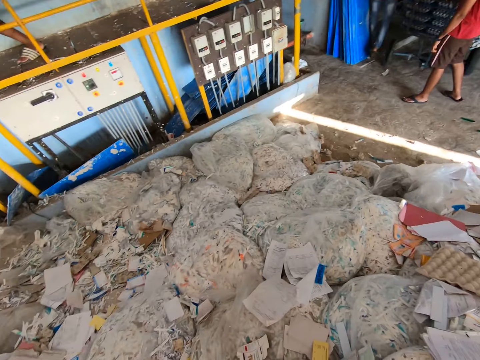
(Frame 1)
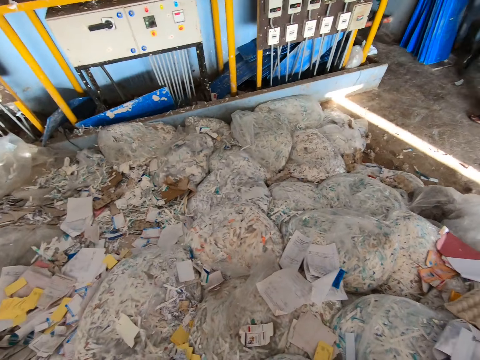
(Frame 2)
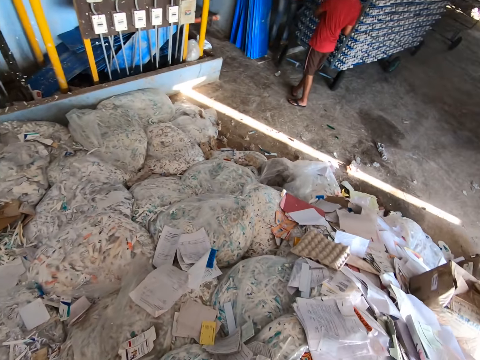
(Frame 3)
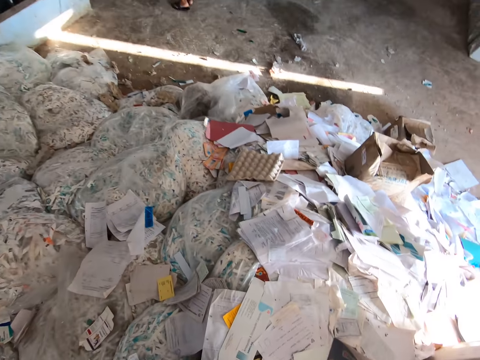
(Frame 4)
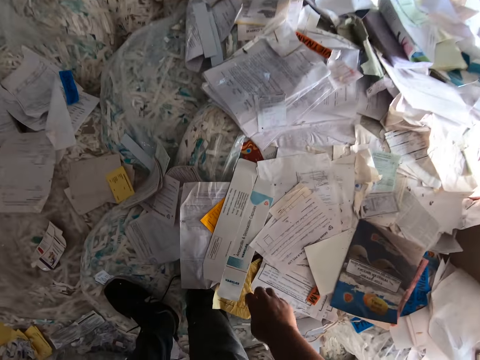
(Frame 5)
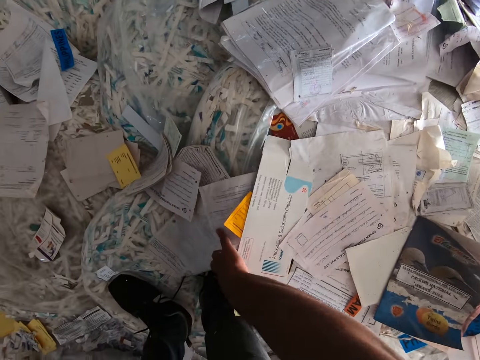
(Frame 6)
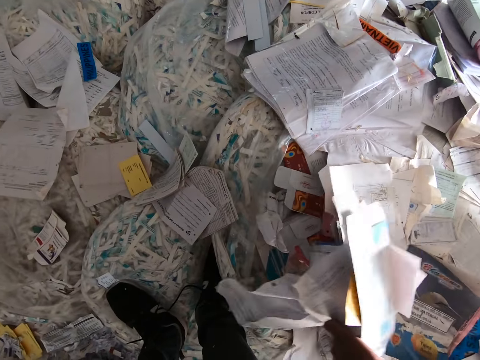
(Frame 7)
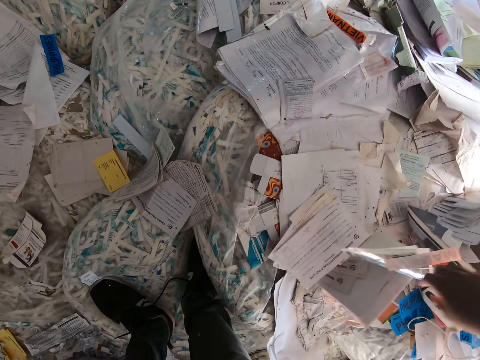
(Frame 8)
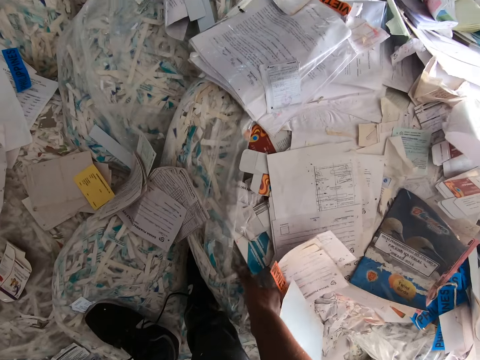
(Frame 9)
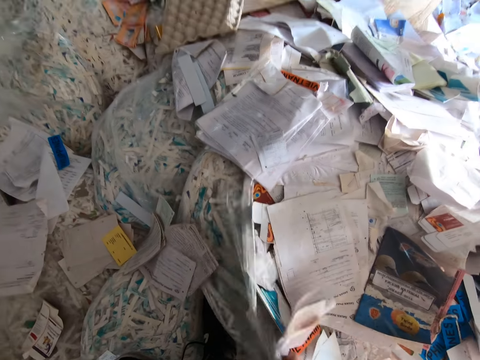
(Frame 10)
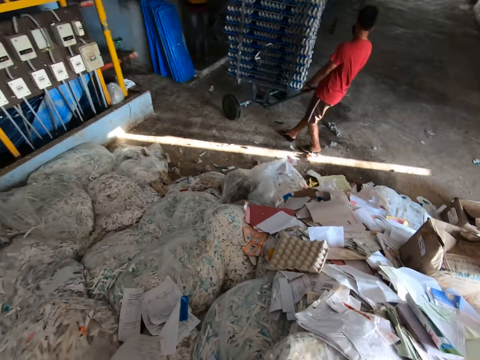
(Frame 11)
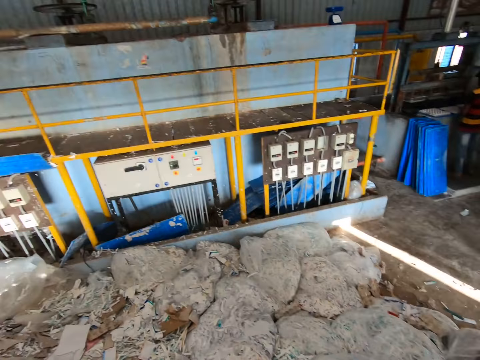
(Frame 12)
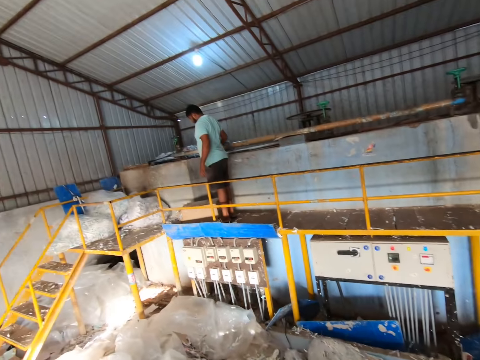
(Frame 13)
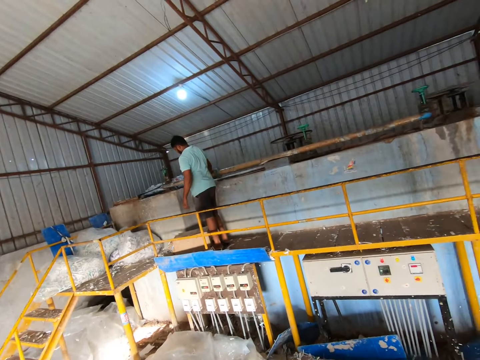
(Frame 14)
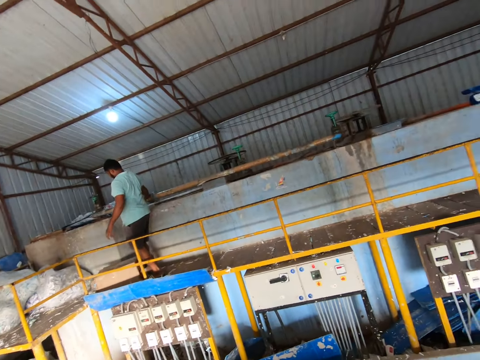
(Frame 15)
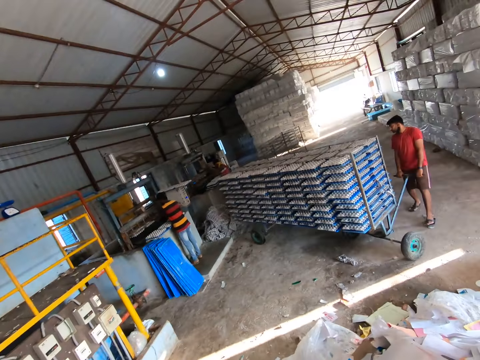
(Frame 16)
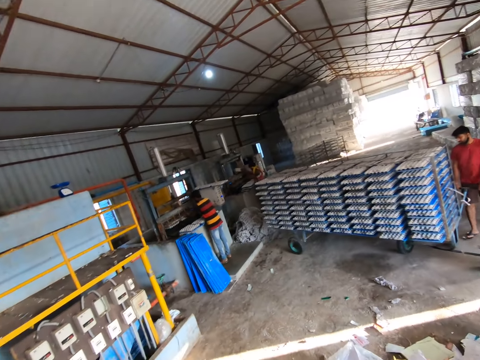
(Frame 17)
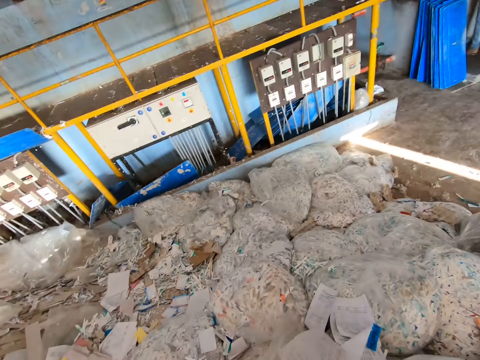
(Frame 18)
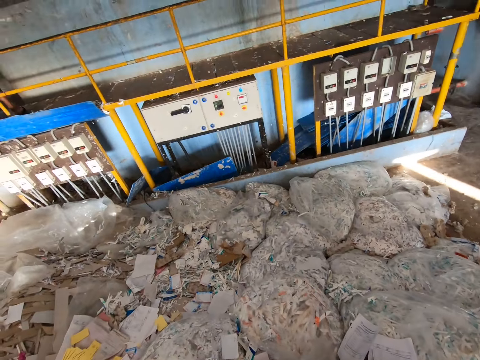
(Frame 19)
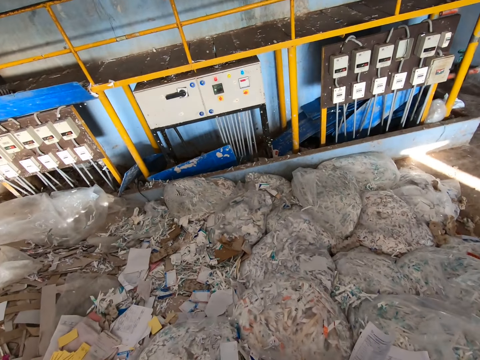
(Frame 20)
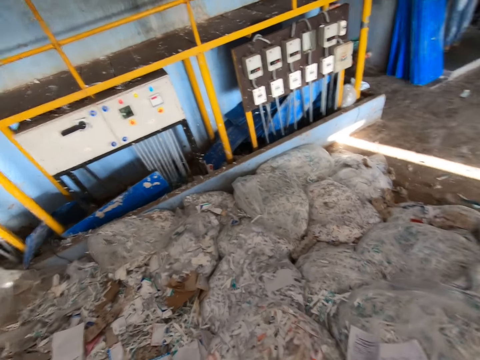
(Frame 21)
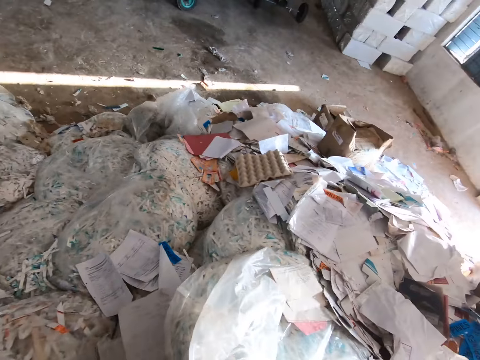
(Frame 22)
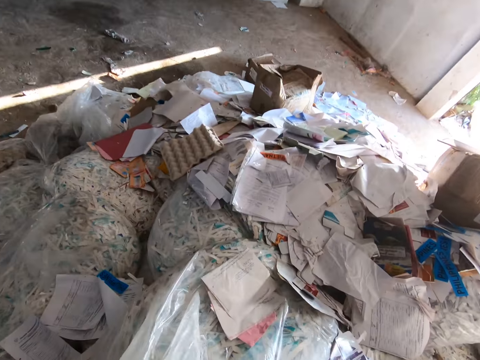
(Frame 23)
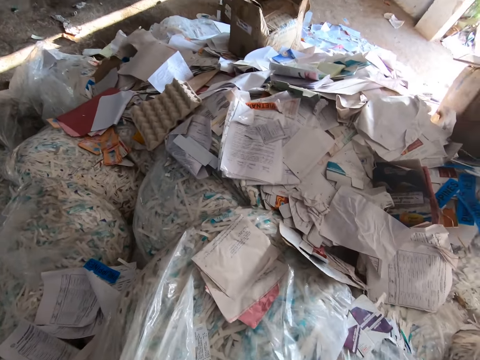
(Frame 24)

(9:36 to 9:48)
The camera wearer scatters the pile of shredded paper with his right hand. He pushes the papers. He picks up a polythene bag. Another man moves a shelf trolley of egg crates on the floor with both hands. The camera wearer looks around.

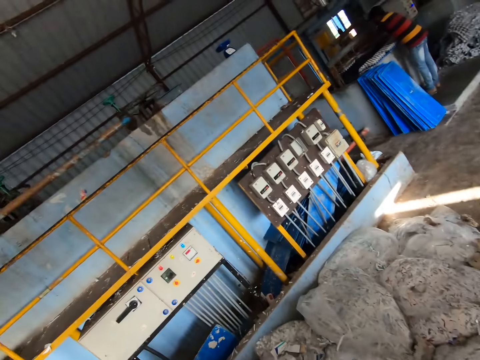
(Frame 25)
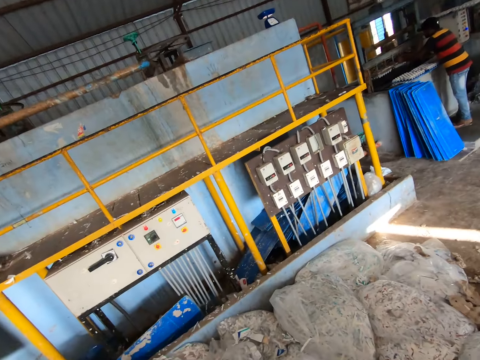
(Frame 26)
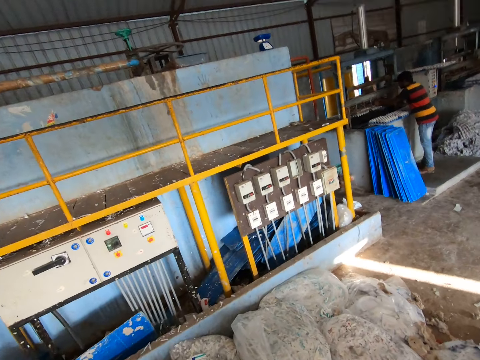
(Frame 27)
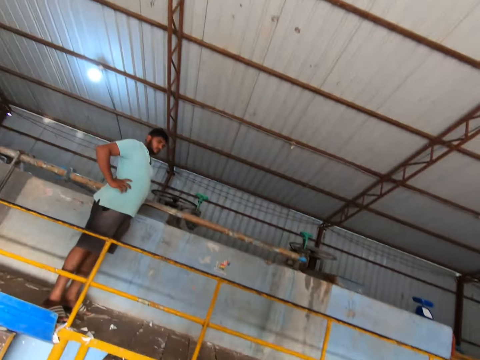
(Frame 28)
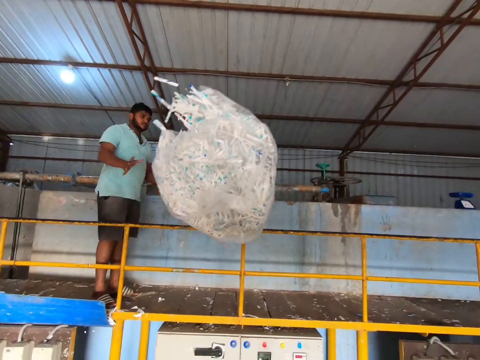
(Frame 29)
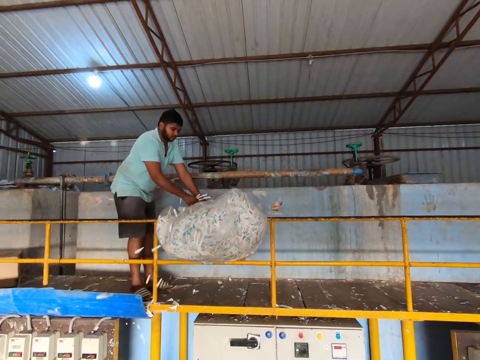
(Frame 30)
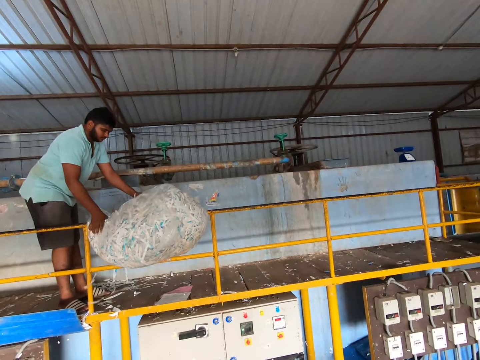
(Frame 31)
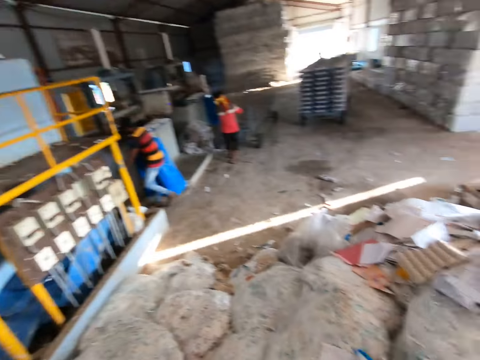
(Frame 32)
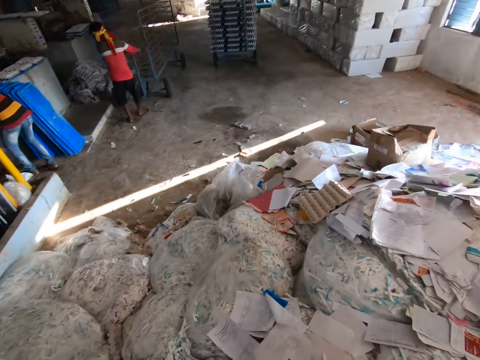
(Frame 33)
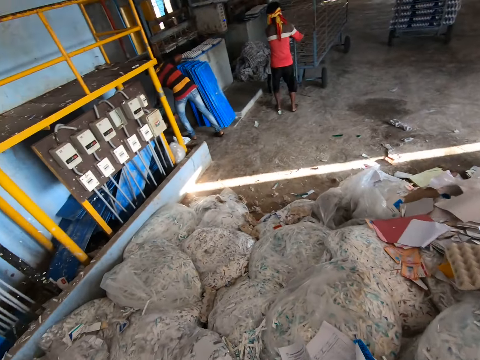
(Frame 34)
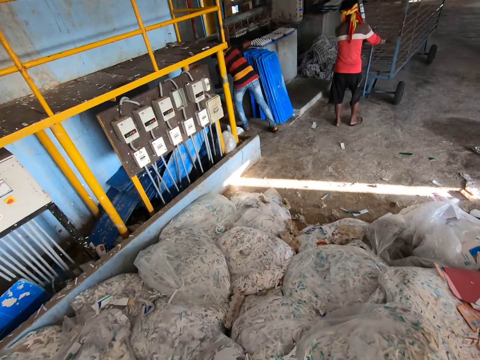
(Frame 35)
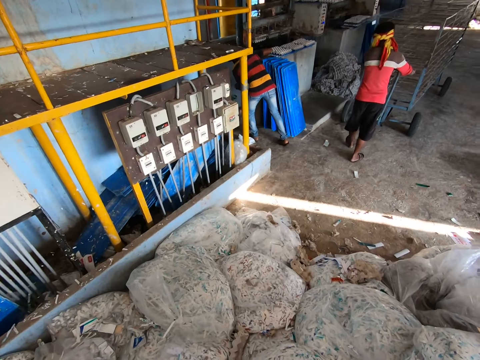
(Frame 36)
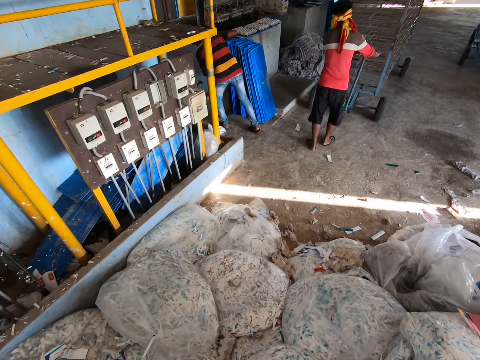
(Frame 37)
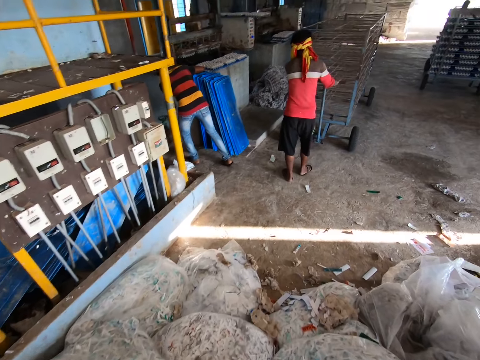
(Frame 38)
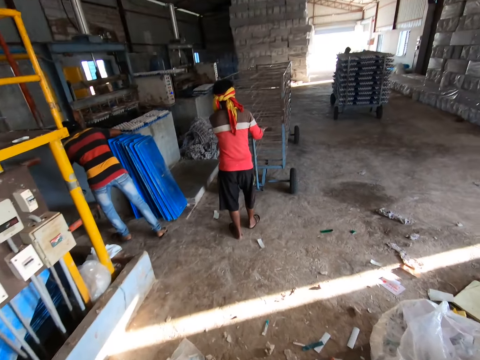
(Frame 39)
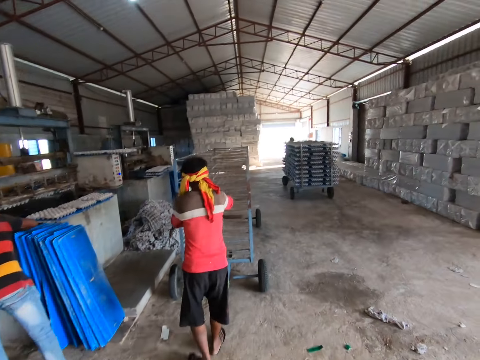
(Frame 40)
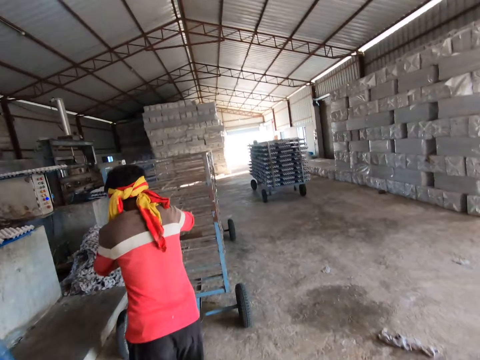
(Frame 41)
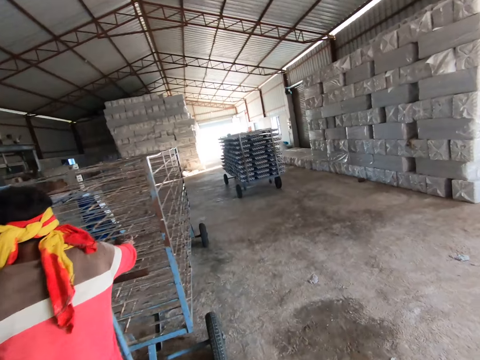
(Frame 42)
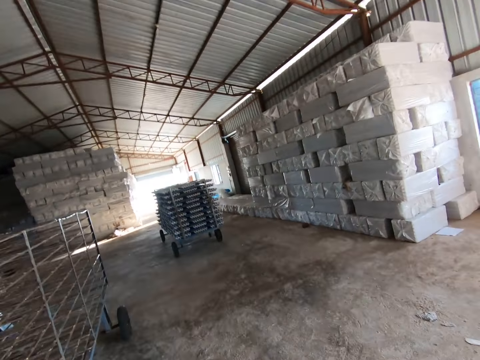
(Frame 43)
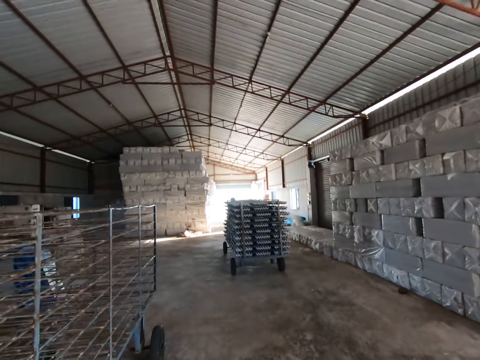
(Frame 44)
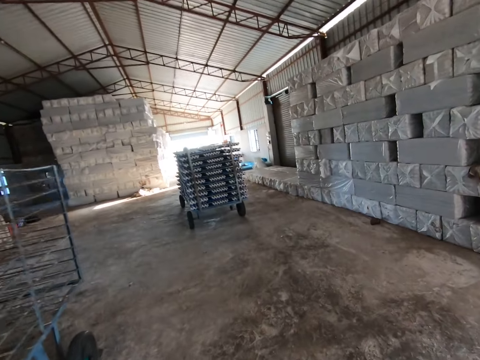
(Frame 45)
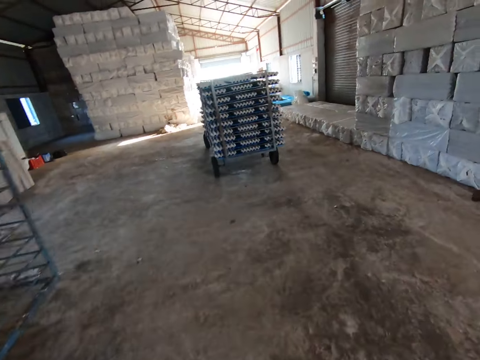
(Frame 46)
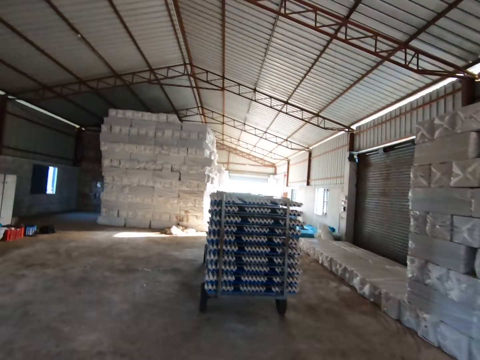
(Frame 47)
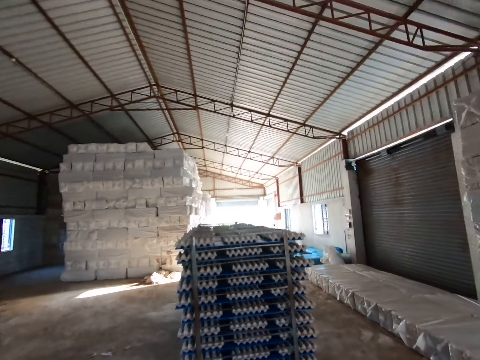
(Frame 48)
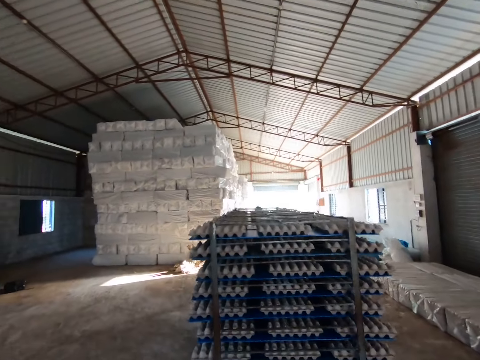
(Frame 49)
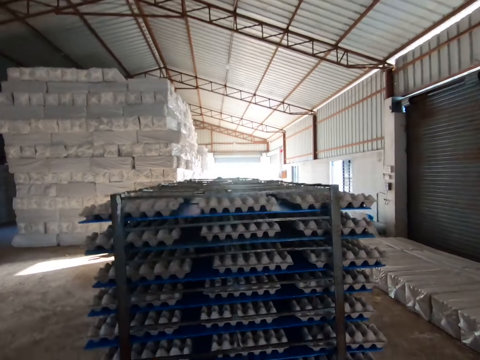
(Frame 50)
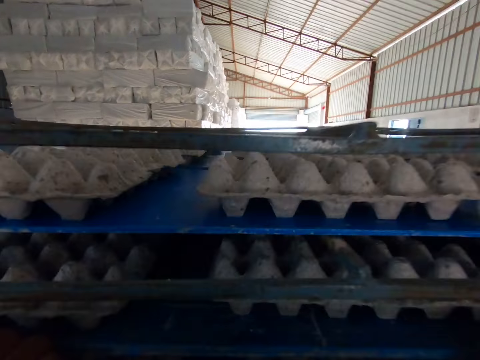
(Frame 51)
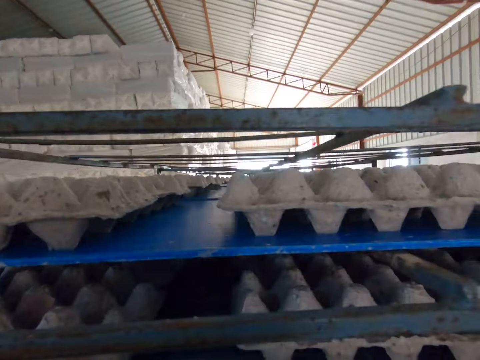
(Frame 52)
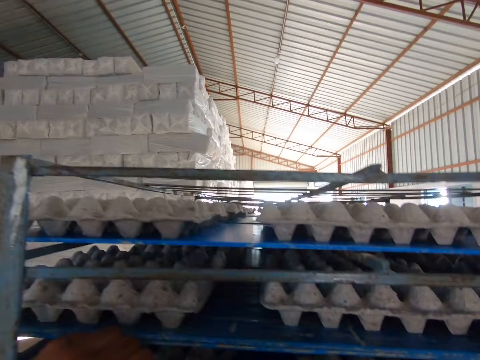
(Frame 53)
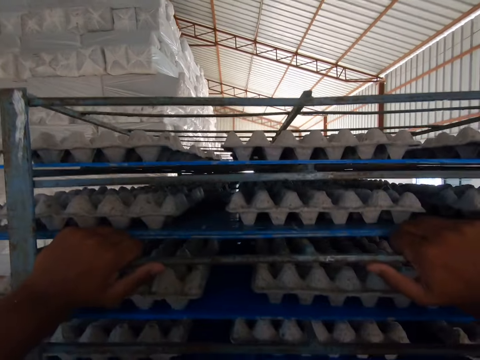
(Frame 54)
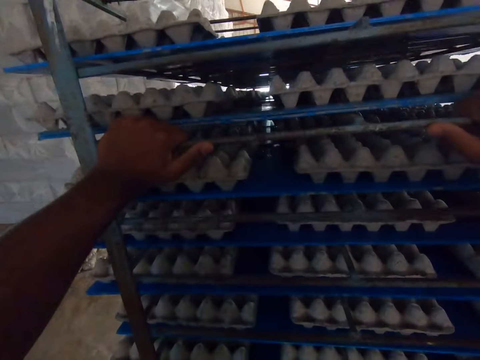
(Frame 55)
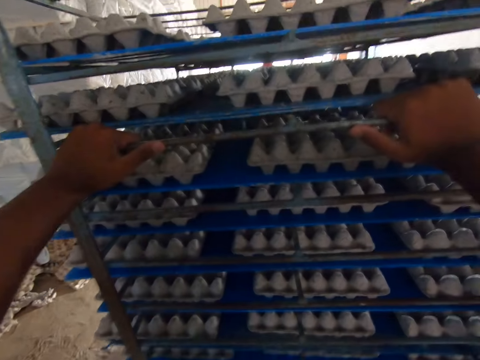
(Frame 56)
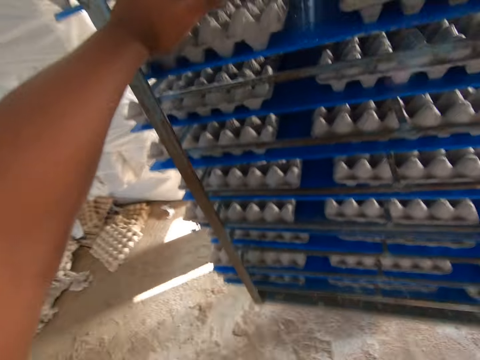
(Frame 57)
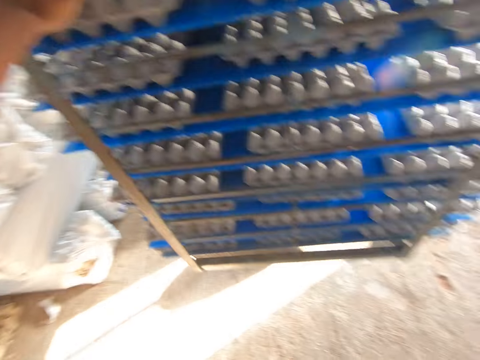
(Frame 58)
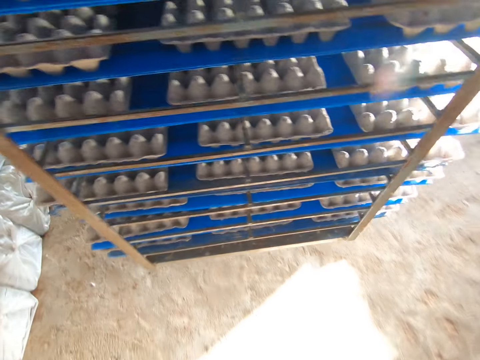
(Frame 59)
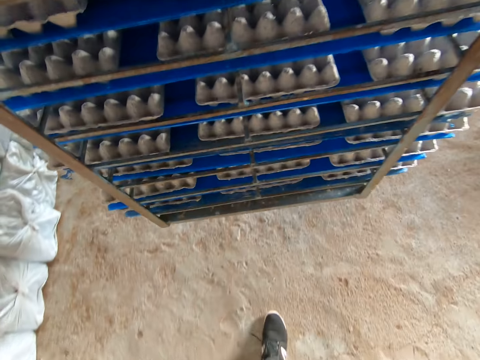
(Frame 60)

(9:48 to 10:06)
The camera wearer throws a pile of shredded paper or a polythene bag to a man with both hands. Another man moves a shelf trolley on the floor with both hands. The camera wearer walks around. They walk towards the shelf trolley of egg crates. They move the shelf trolley of egg crates on the floor out of the factory with both hands.
